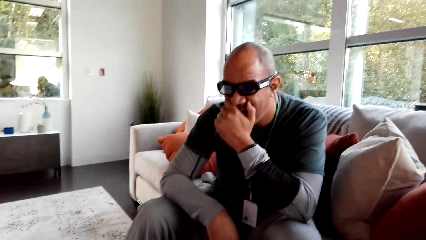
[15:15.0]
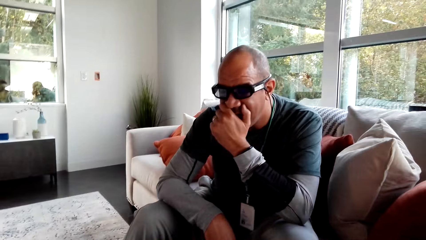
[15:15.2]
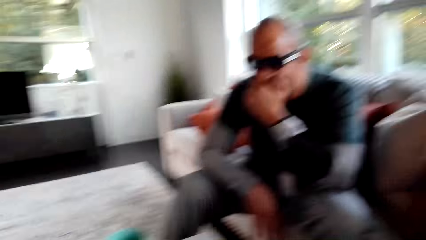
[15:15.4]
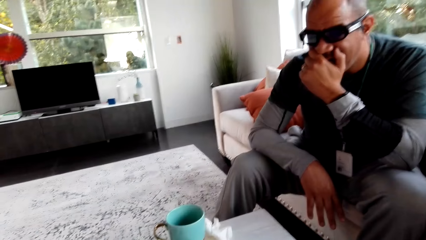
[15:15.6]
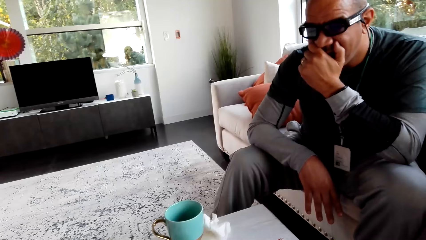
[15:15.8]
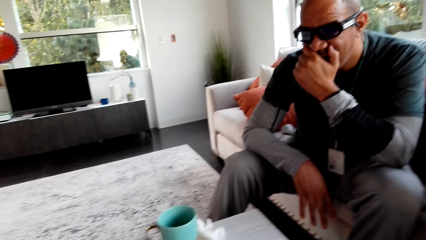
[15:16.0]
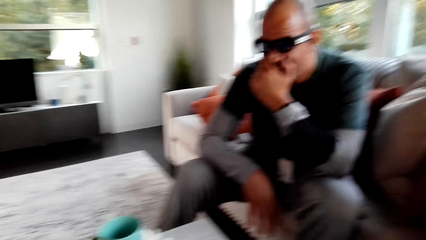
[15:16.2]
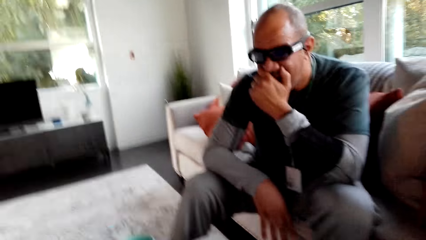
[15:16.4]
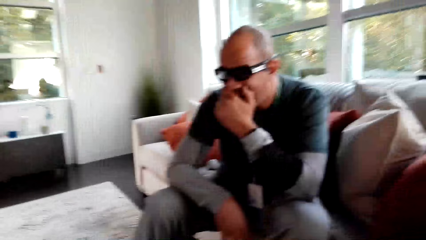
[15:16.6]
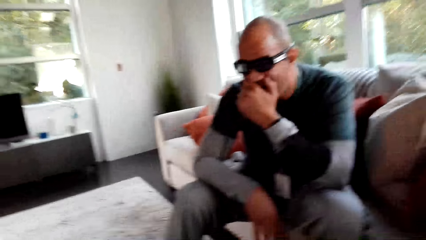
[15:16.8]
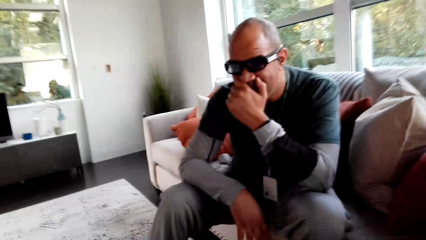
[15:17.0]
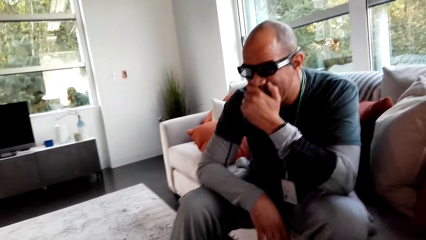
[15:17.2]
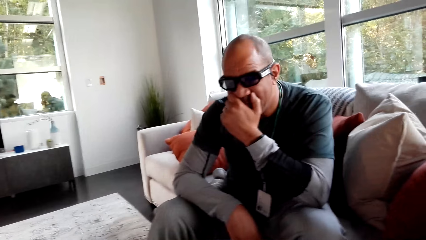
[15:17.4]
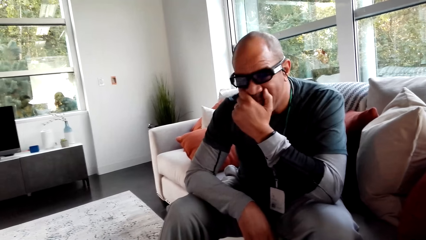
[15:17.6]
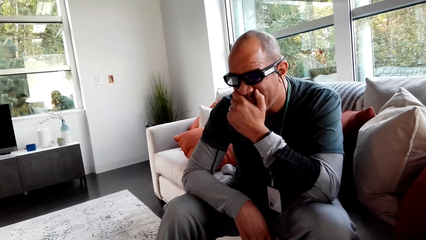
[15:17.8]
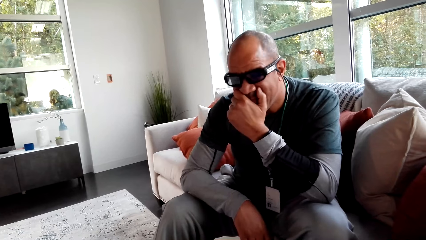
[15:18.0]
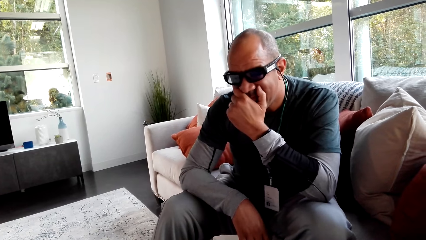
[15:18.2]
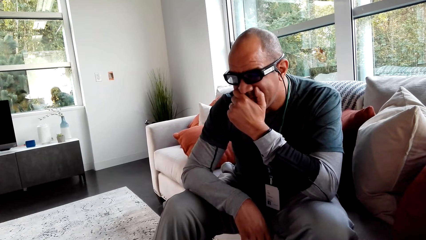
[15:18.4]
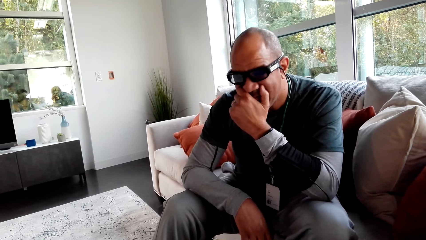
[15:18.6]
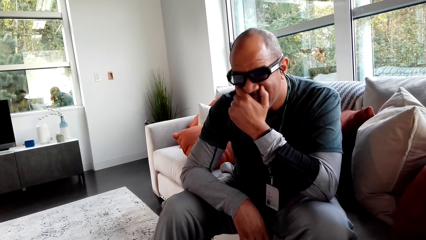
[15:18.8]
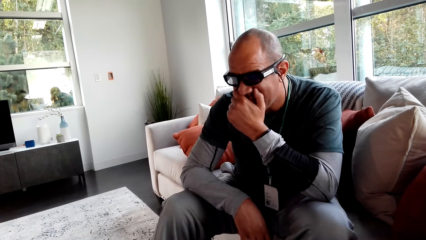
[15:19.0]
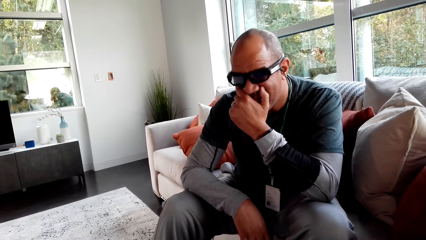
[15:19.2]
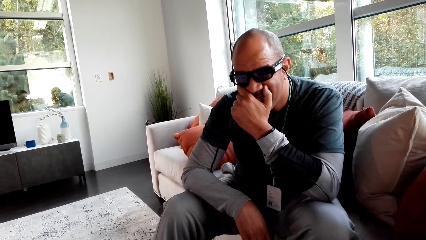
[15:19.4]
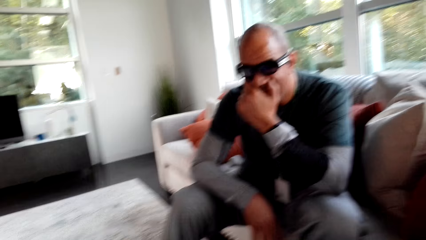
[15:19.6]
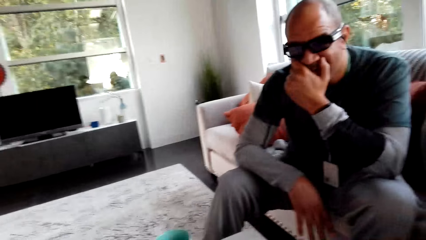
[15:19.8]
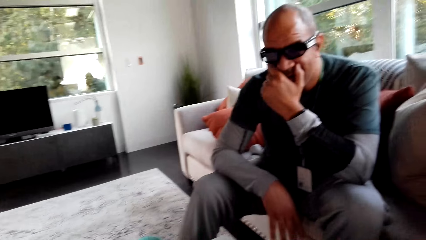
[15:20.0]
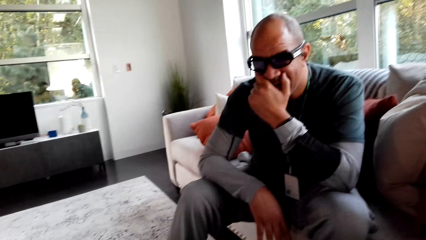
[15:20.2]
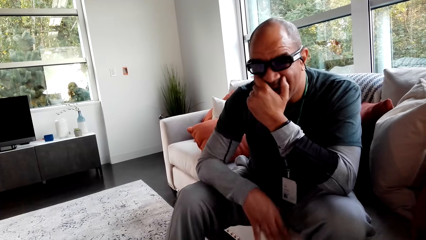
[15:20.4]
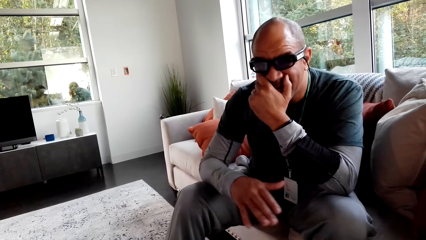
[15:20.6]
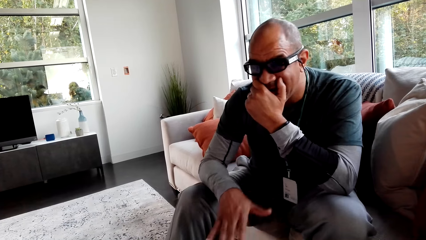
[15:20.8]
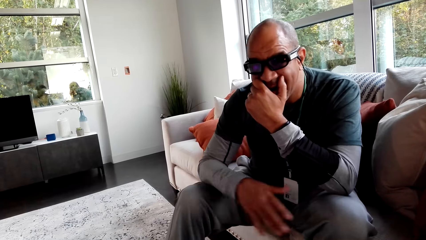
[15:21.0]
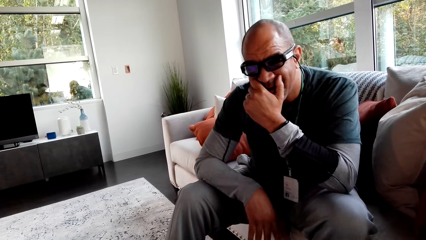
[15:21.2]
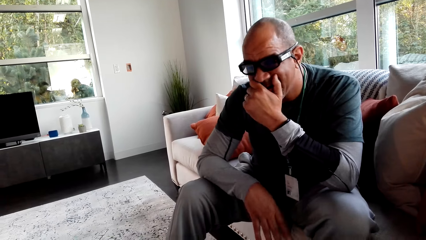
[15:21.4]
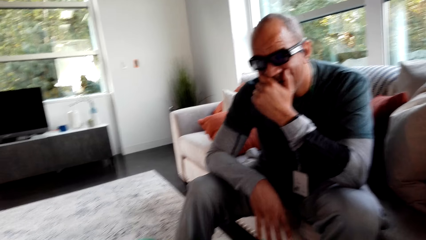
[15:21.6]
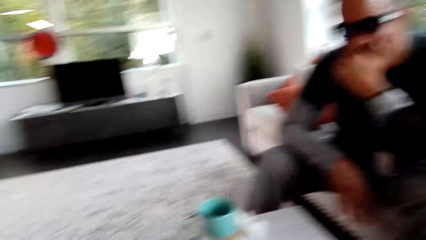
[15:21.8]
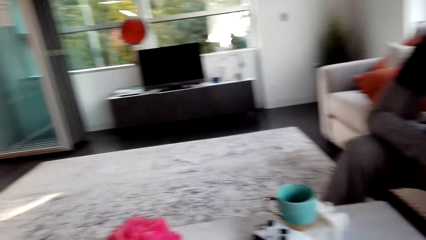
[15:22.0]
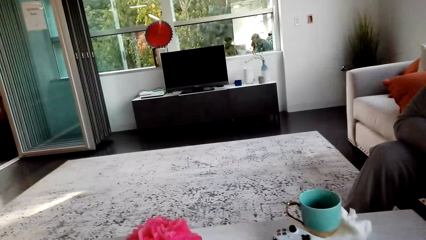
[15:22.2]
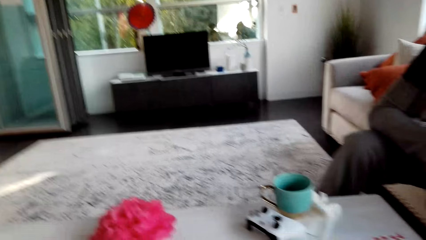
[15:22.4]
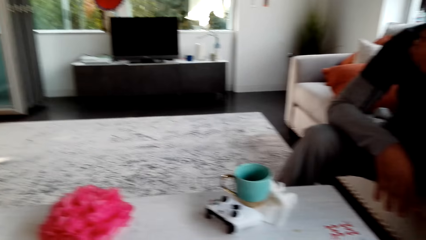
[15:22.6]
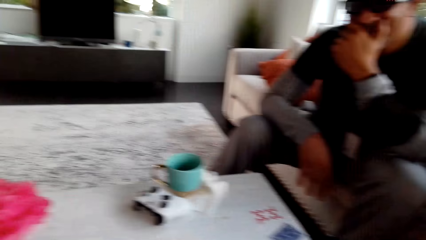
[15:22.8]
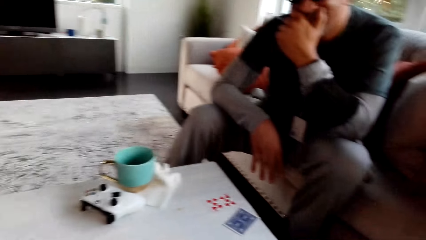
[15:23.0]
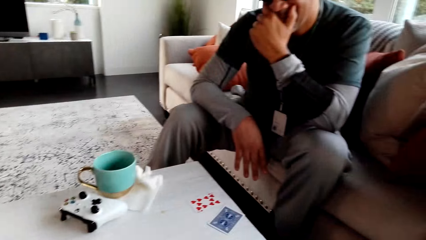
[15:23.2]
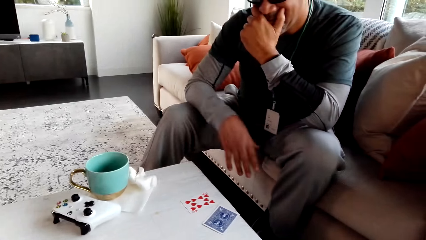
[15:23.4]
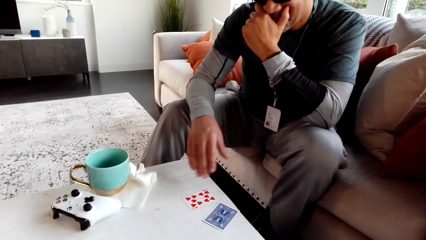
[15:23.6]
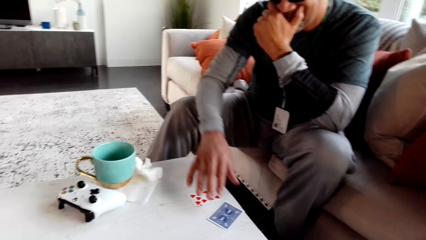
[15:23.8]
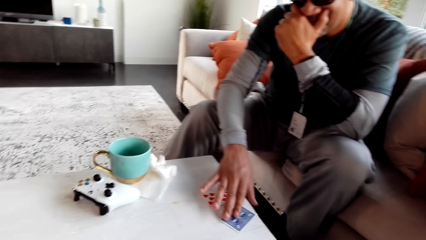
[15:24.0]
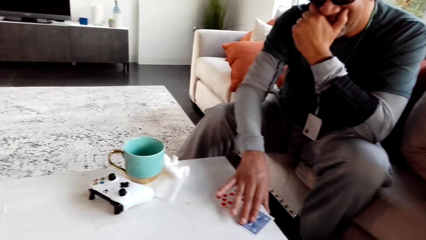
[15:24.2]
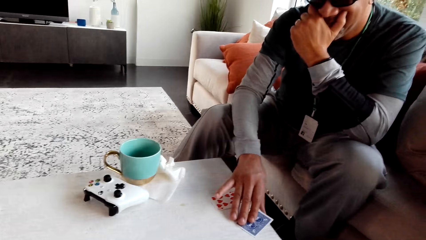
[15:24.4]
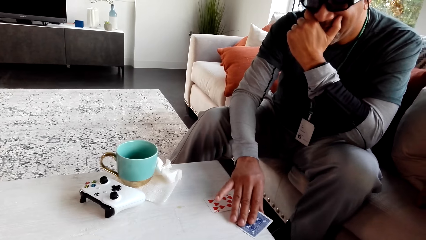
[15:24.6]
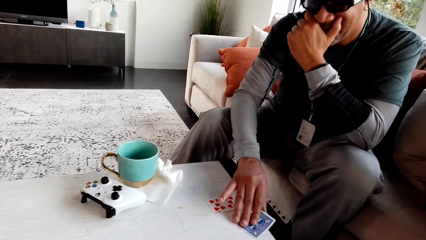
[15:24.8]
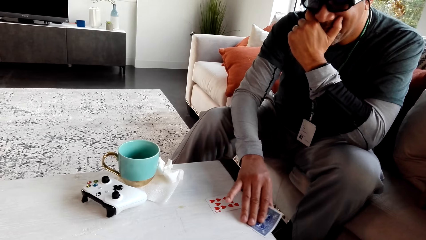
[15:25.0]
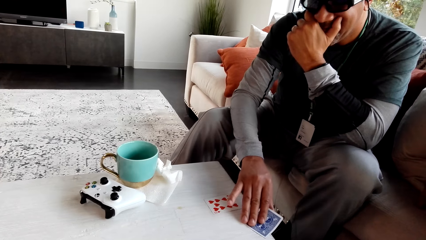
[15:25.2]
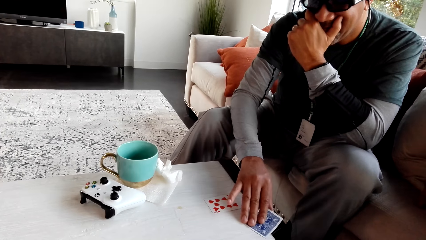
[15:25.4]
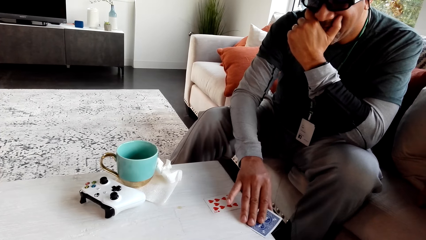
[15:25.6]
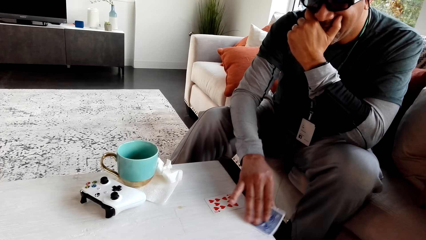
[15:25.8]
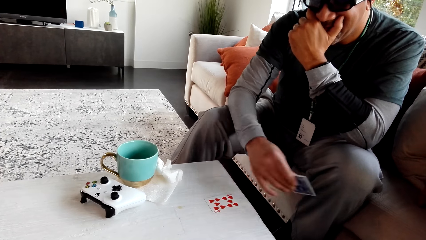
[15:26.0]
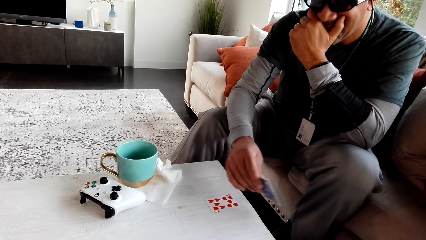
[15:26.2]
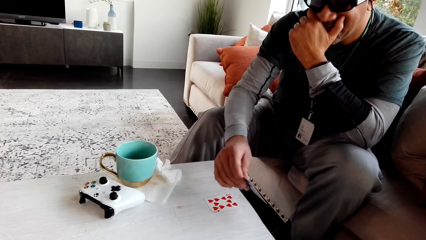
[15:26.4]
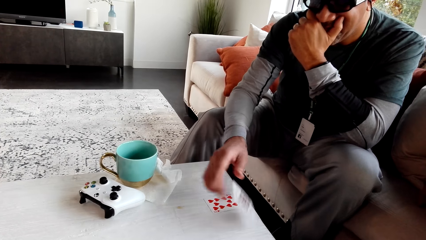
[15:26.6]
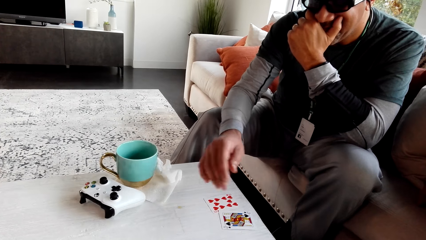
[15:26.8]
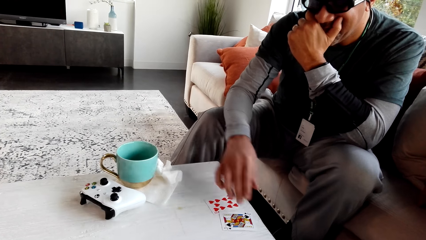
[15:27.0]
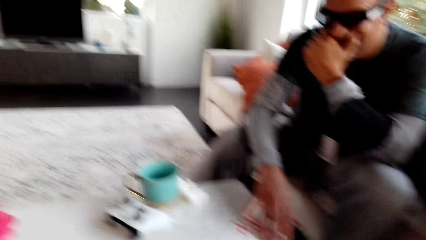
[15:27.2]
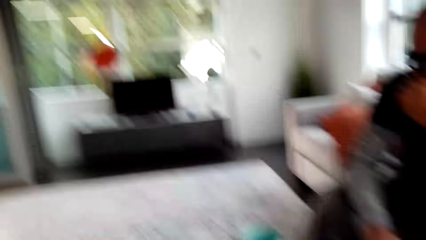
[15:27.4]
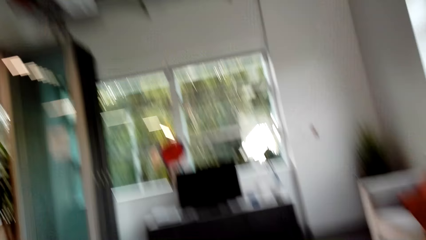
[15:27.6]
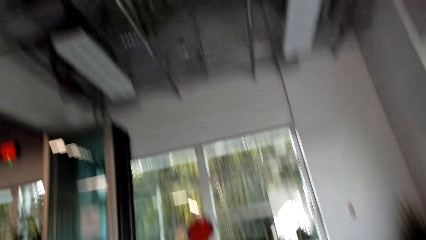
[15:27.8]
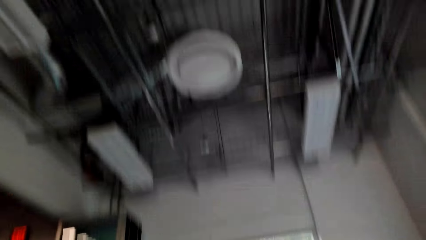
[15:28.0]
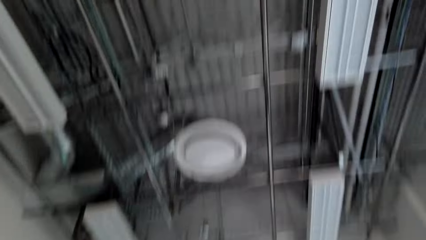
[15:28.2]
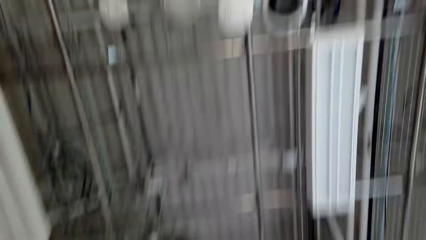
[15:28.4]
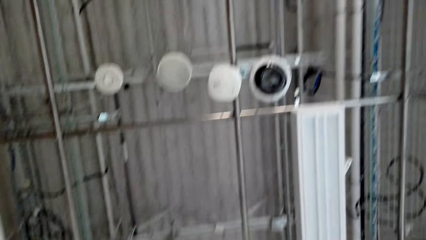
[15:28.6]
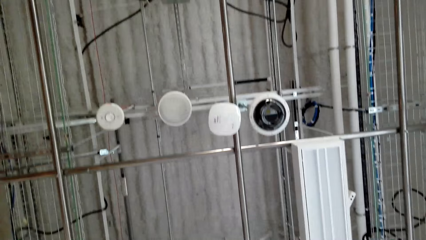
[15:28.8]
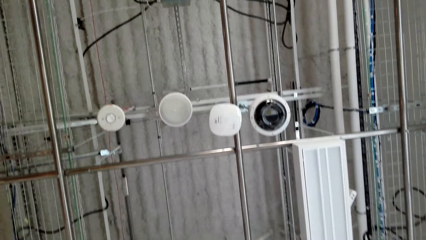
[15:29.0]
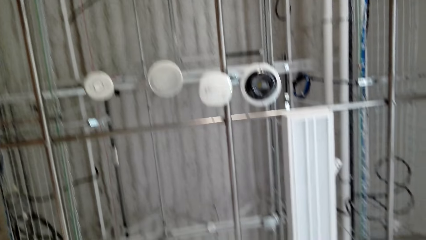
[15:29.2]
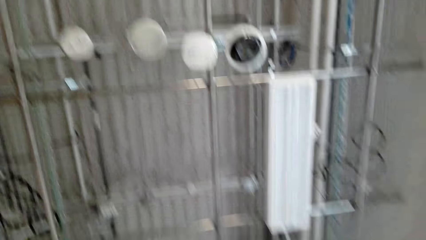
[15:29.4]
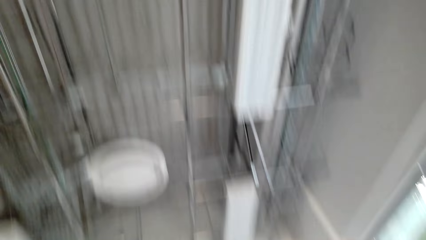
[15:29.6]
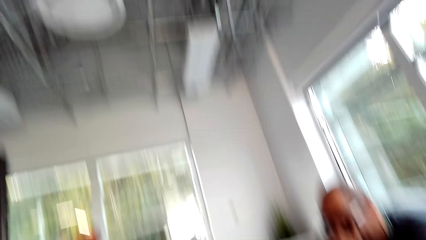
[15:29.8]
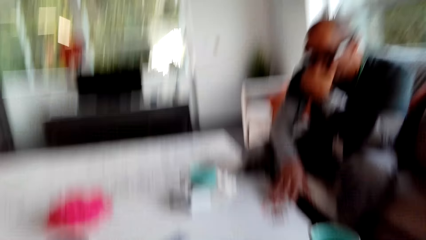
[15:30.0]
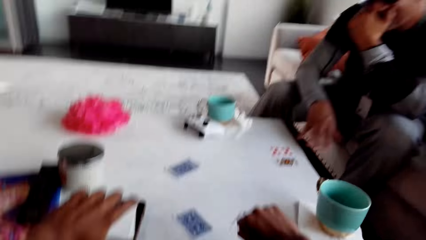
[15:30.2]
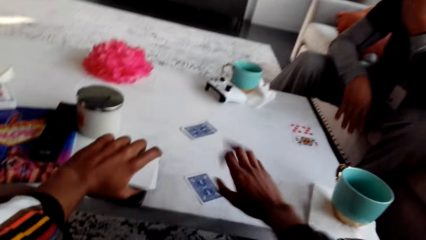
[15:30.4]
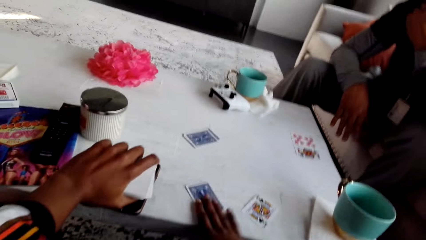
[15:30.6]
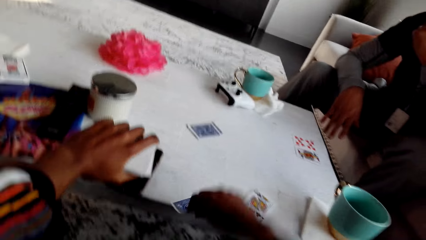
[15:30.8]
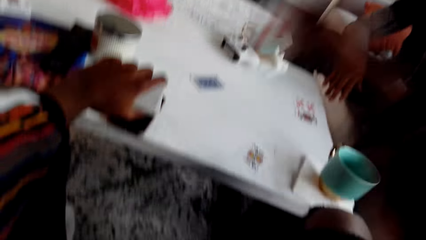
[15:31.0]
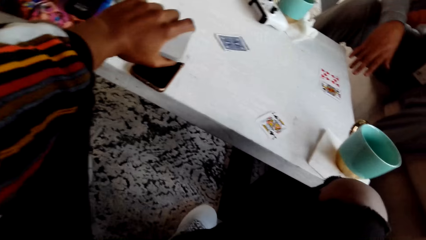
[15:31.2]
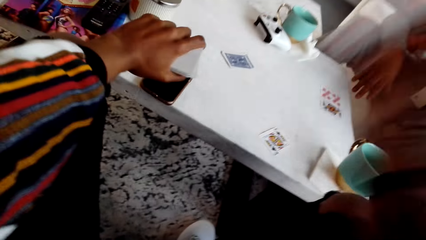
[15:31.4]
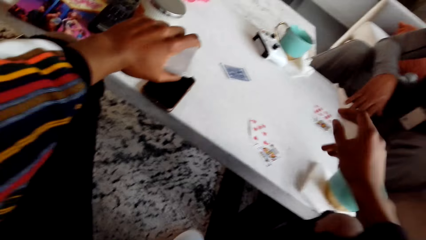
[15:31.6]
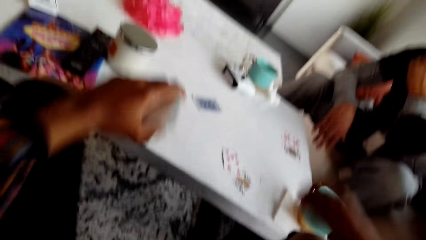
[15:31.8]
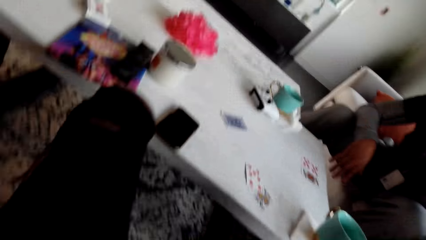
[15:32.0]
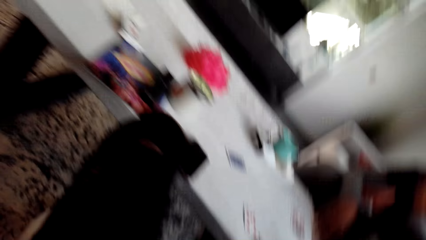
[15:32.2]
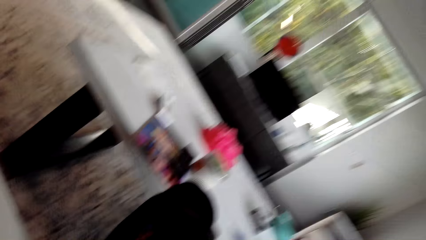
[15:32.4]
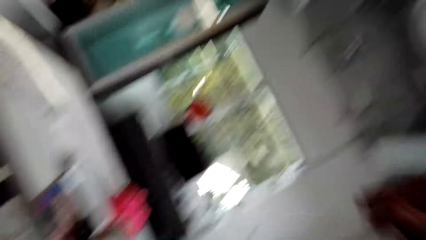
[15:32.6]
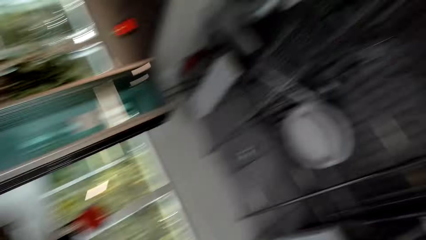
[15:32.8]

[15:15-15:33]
The camera wearer stares at a man. The man nods his head. The camera wearer stares at the man and looks around. The man picks up a play card from the table and places the play card on the table. The camera wearer stares at the roof and looks around. They pick up a play card from the table and place the play card on the table.
